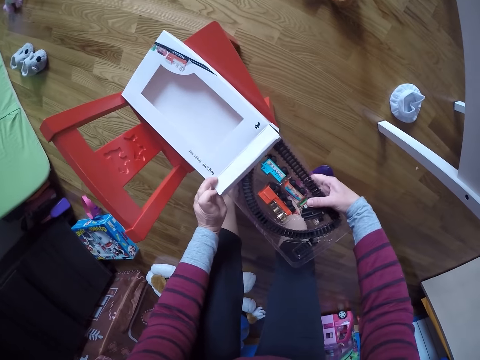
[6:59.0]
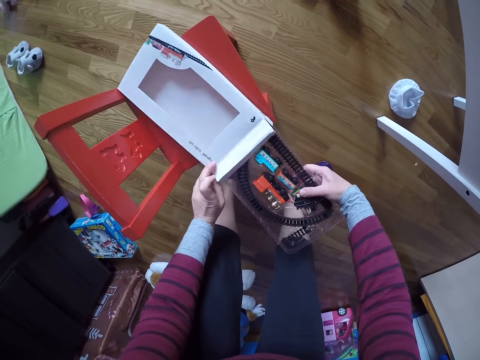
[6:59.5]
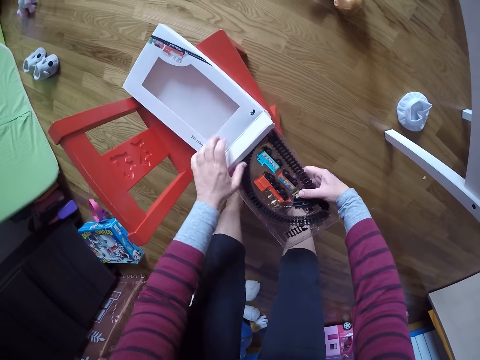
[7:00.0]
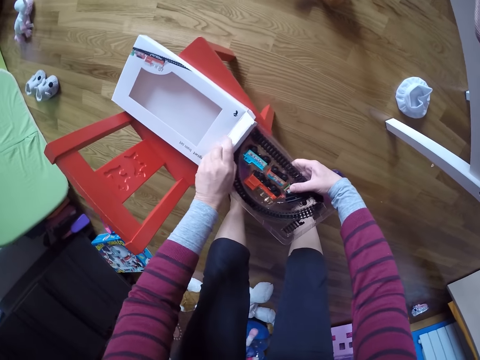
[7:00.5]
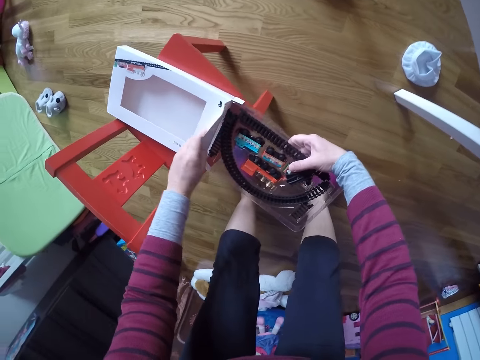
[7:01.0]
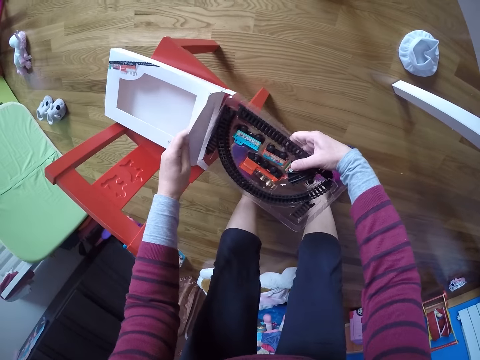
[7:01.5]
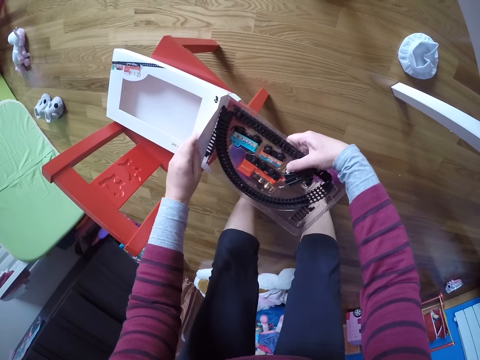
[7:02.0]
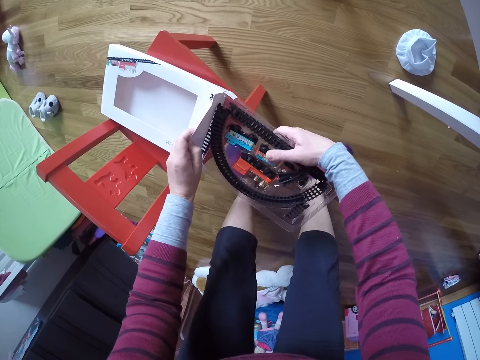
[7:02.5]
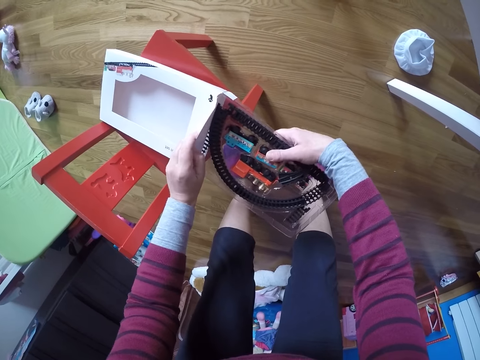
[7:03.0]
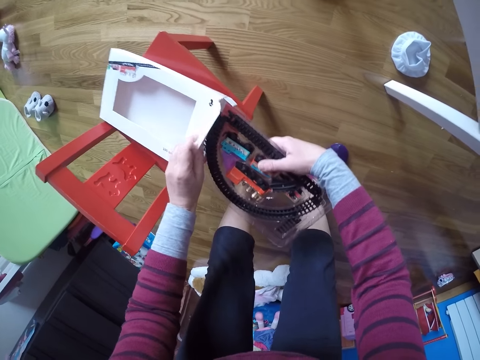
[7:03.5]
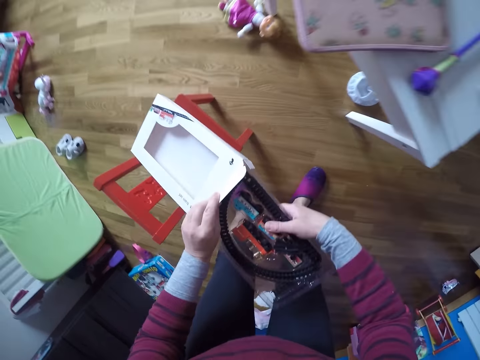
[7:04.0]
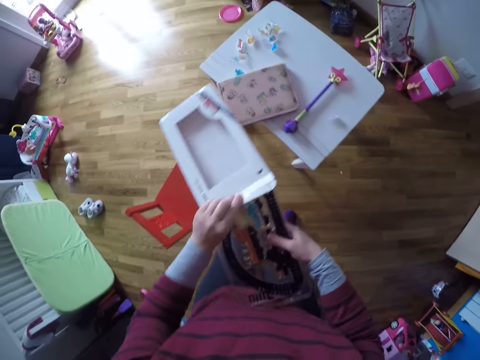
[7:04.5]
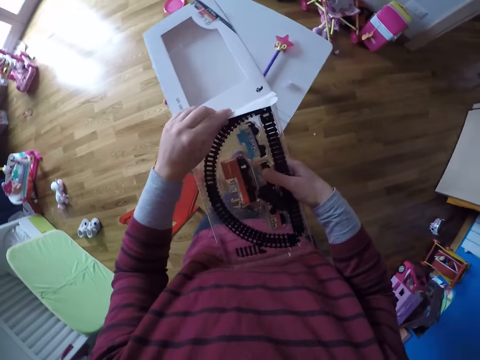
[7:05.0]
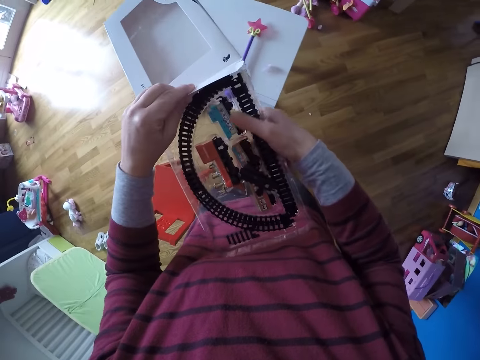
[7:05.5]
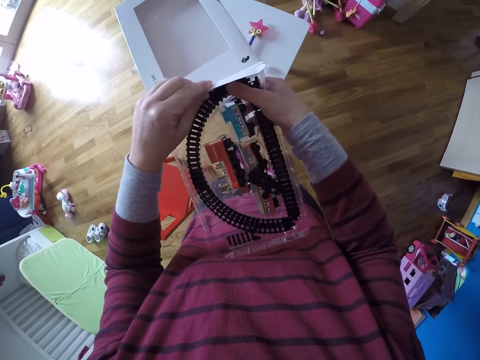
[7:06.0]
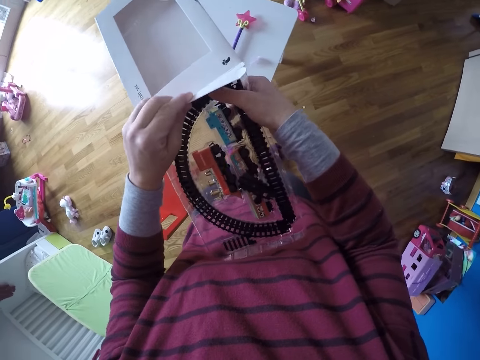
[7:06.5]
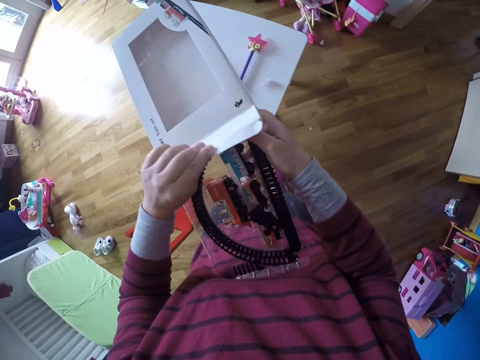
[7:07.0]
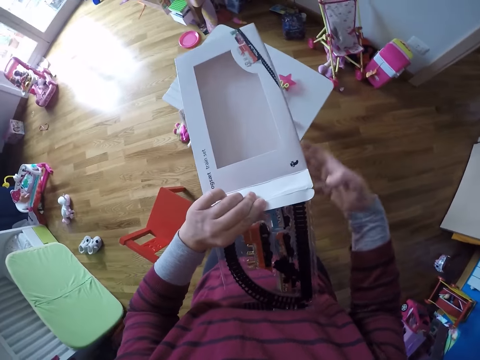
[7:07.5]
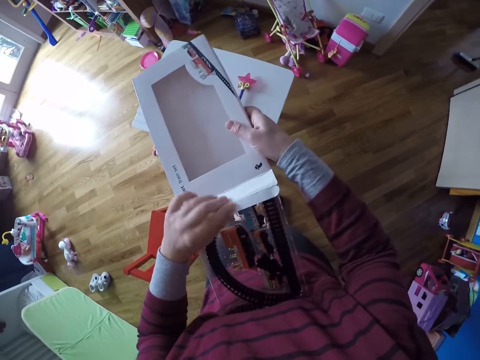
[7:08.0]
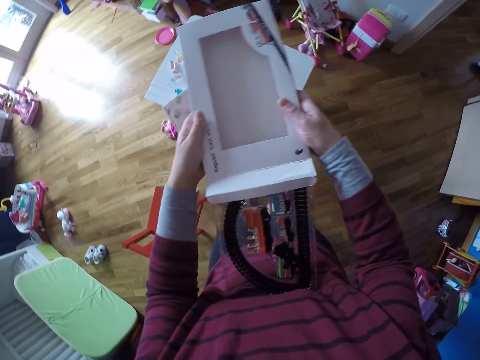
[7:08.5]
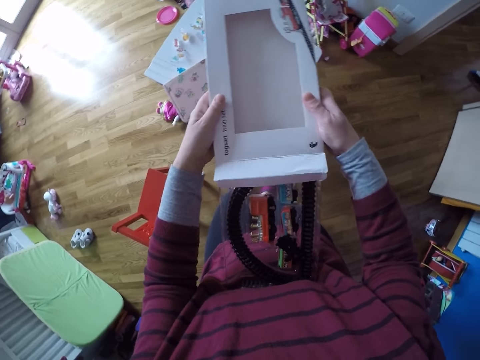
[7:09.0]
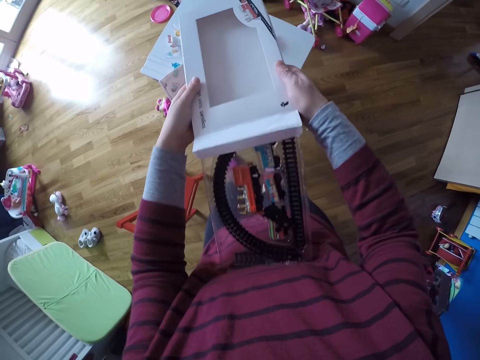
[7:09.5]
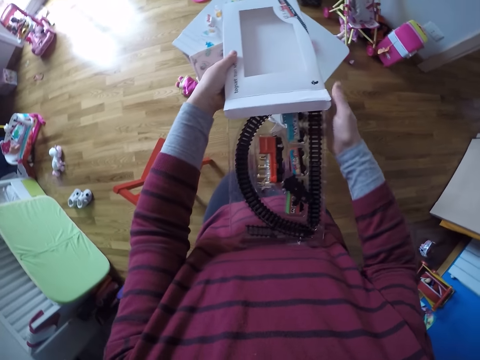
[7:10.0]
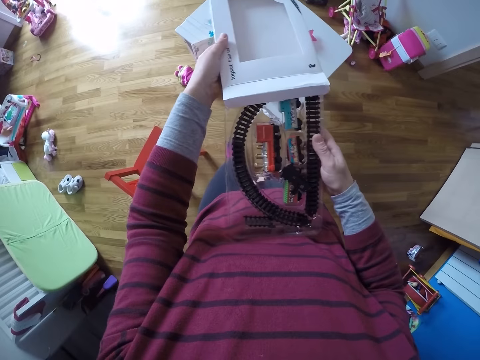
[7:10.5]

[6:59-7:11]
The camera wearer places a toy in the box. They lift the box from the chair. They place the toy in the box.

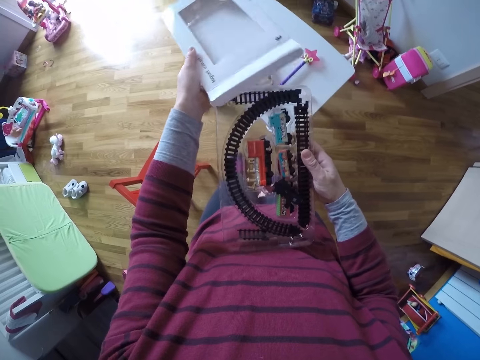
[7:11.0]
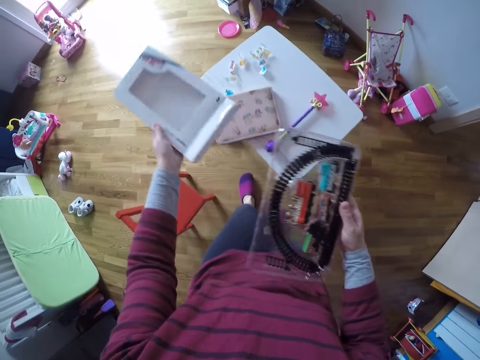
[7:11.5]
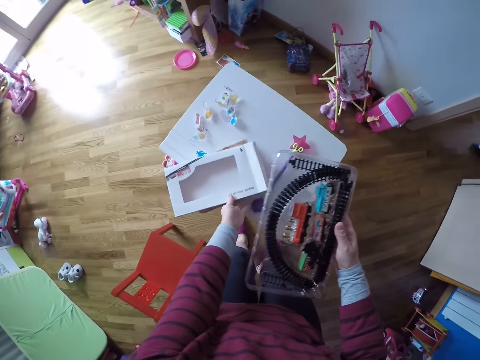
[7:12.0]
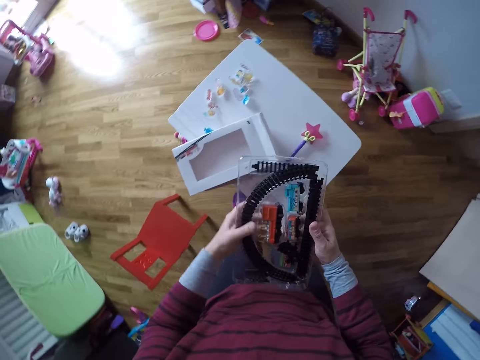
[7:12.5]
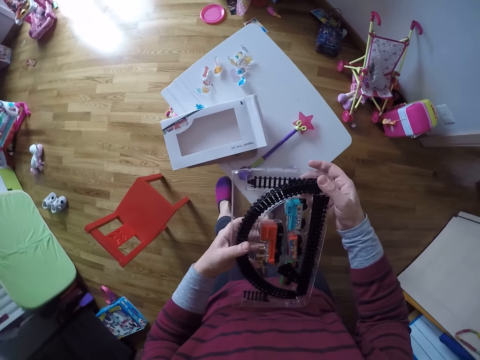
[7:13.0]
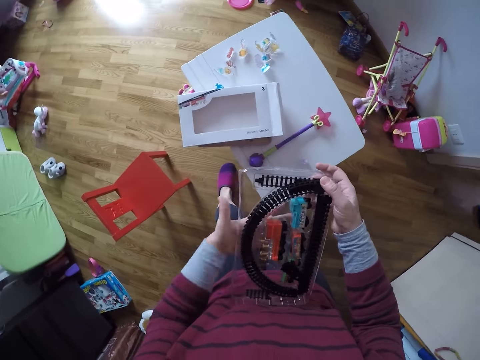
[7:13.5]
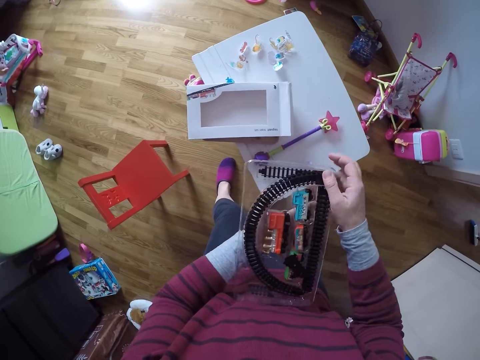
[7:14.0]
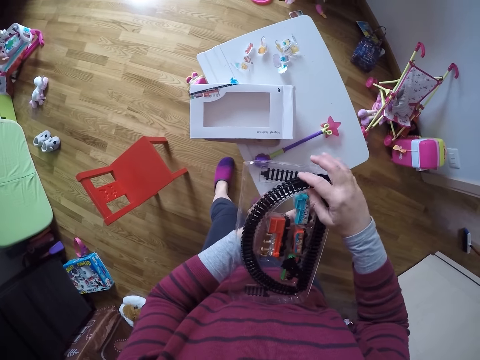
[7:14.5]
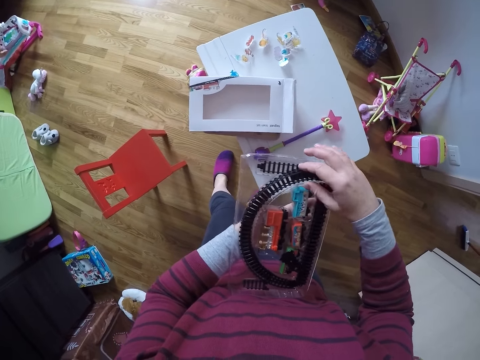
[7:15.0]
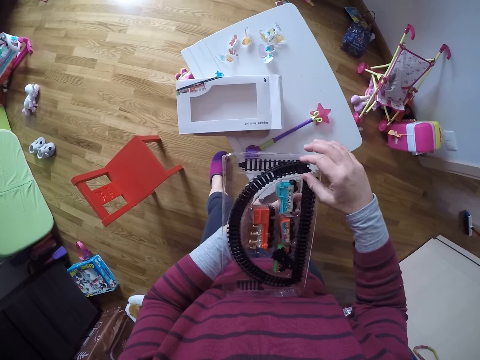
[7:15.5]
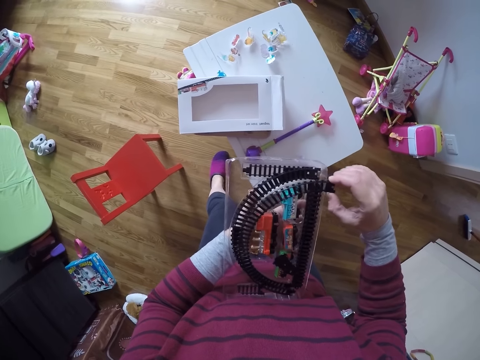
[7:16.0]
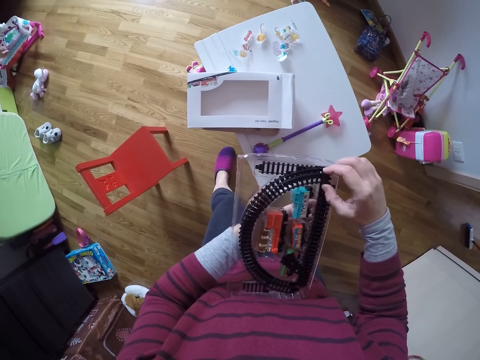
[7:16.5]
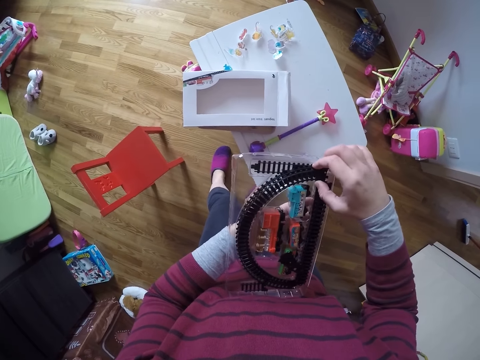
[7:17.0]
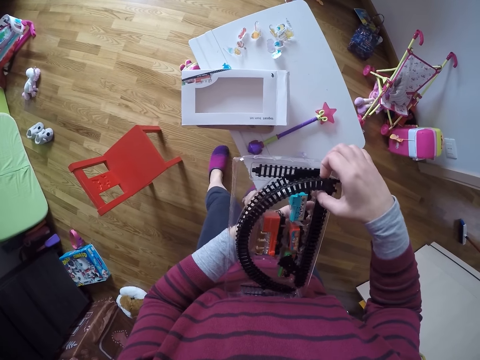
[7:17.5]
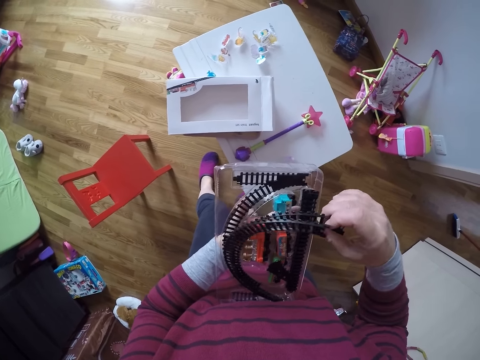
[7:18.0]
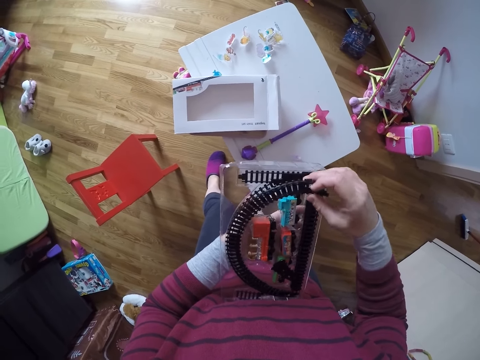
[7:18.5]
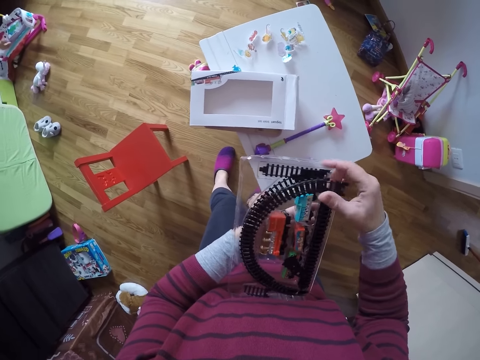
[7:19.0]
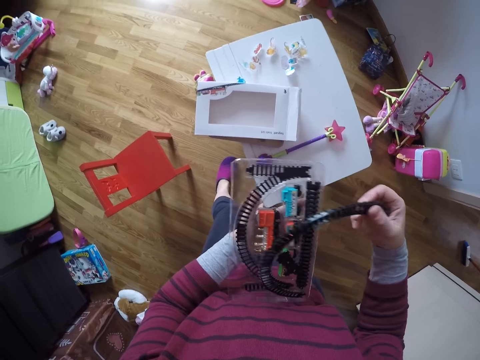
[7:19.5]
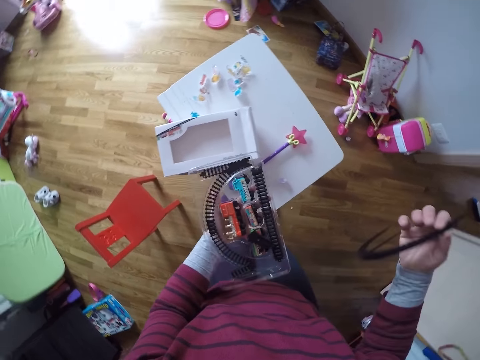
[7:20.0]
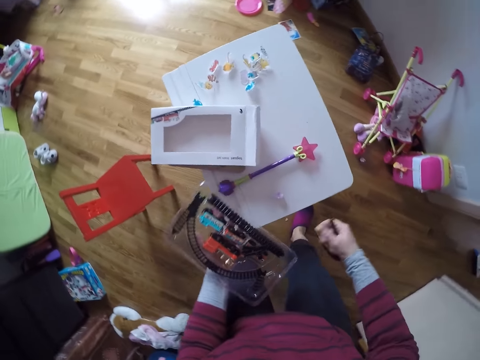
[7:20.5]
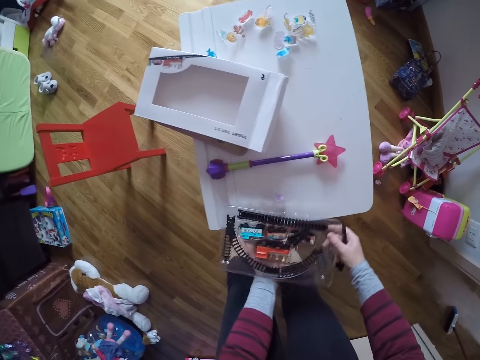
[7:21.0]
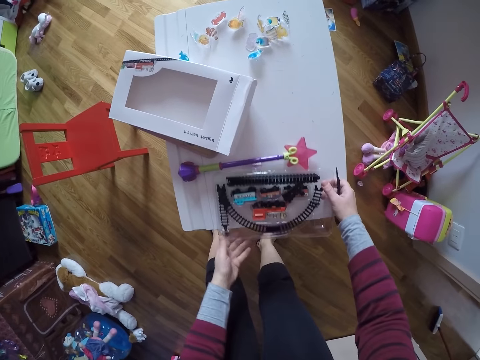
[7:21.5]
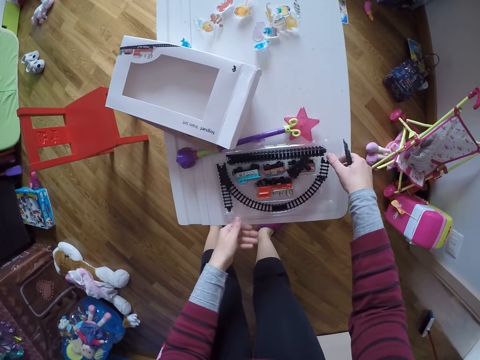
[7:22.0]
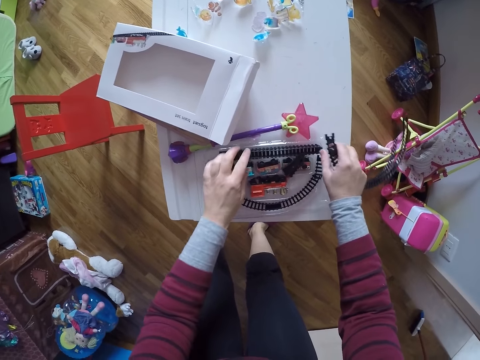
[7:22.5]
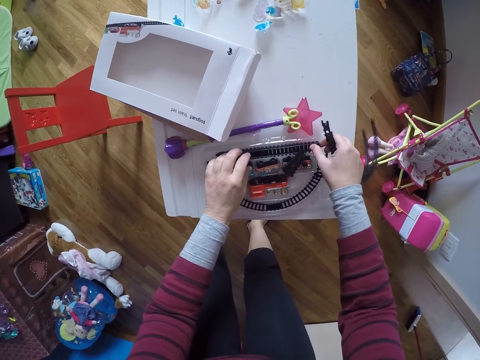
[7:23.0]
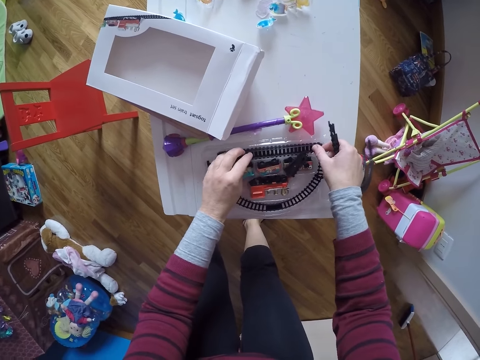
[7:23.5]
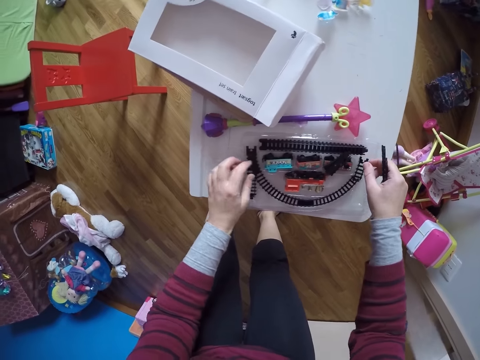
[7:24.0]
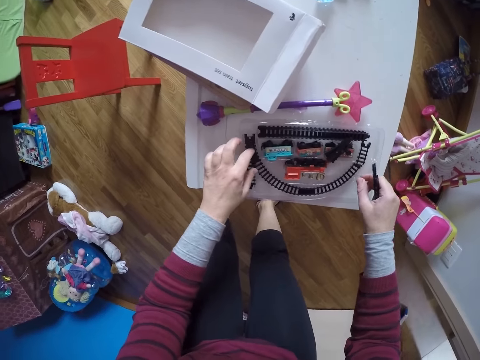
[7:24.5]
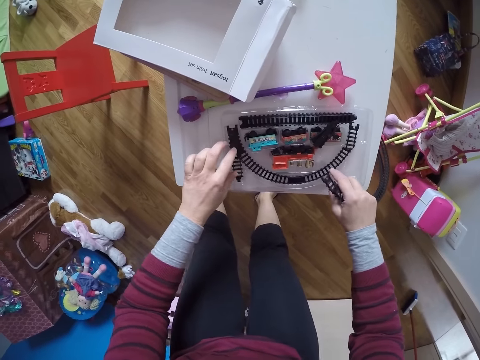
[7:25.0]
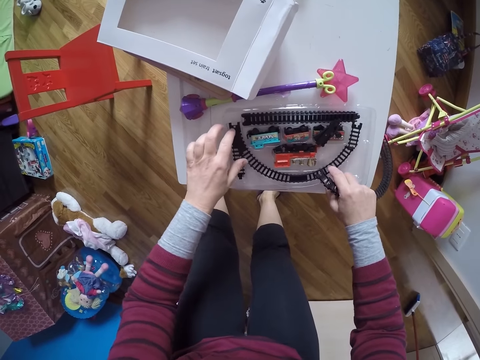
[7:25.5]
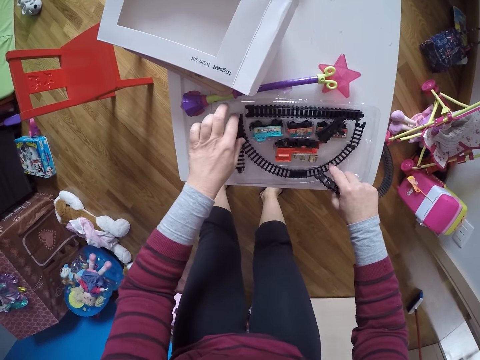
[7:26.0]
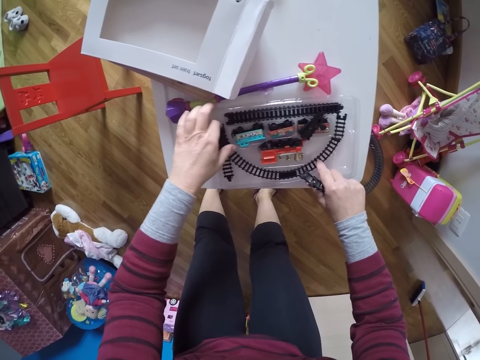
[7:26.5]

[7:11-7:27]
The camera wearer drops the pack on the table with his left hand. He holds the train game set with both hands. He picks up toys from the sachet. He touches the rail of the train game set with his right hand. He removes the rail from the train game set with his right hand. He drops the train game set on the table with both hands. He touches the rail of the train game set with his left hand.
